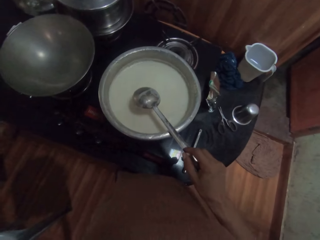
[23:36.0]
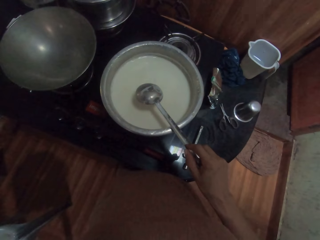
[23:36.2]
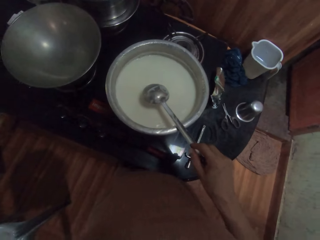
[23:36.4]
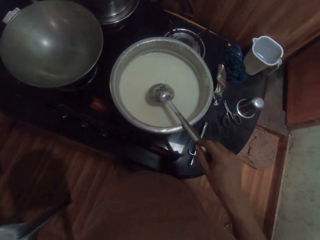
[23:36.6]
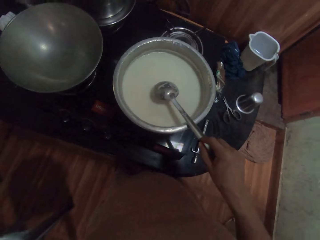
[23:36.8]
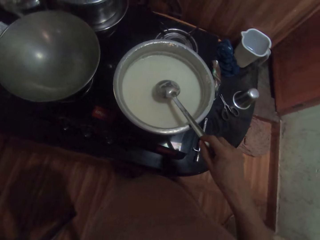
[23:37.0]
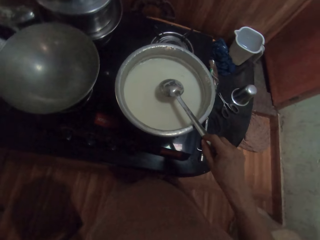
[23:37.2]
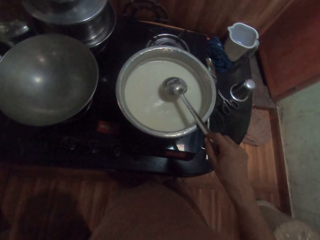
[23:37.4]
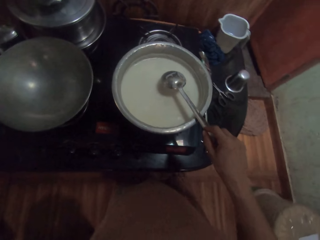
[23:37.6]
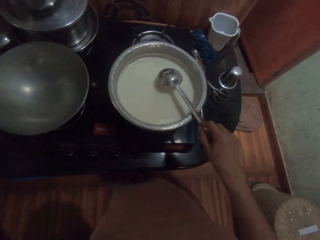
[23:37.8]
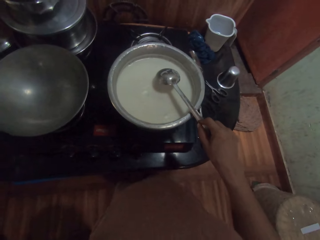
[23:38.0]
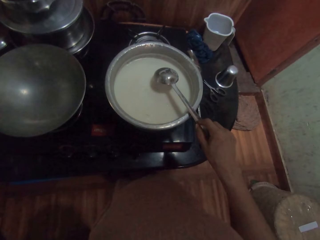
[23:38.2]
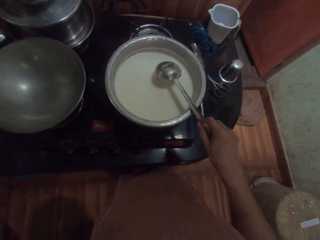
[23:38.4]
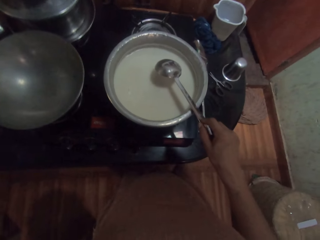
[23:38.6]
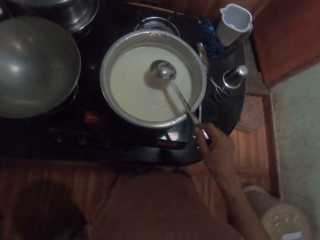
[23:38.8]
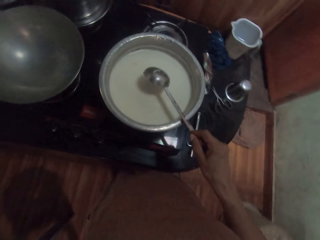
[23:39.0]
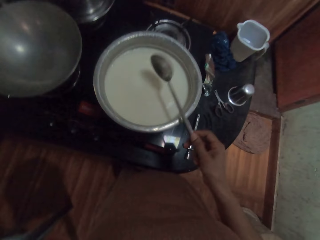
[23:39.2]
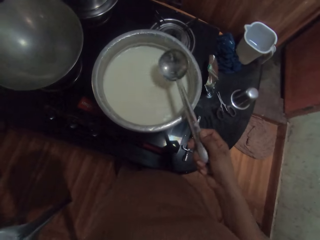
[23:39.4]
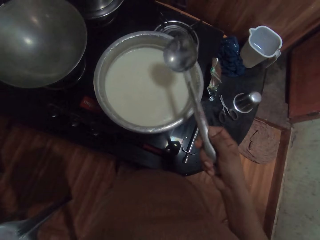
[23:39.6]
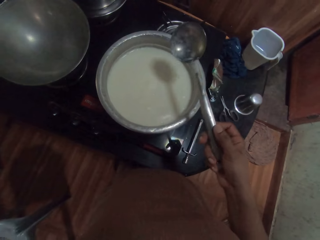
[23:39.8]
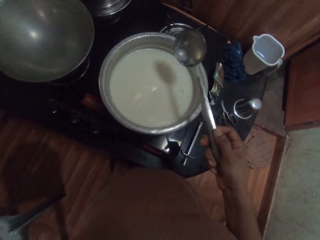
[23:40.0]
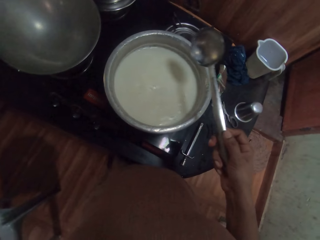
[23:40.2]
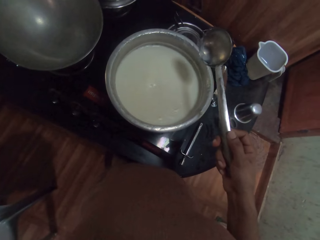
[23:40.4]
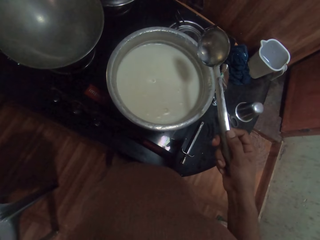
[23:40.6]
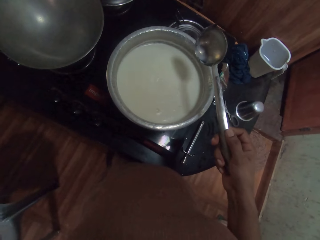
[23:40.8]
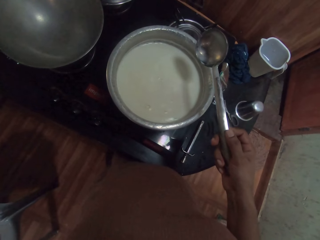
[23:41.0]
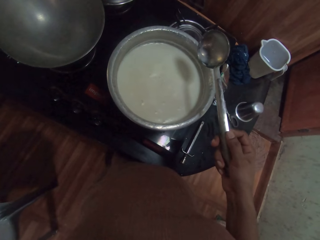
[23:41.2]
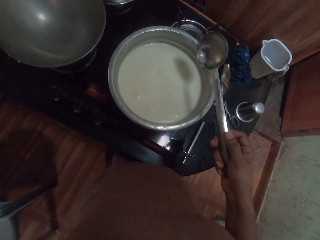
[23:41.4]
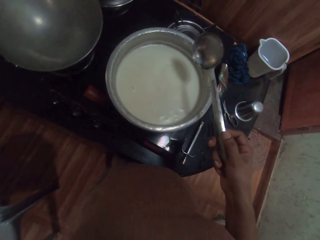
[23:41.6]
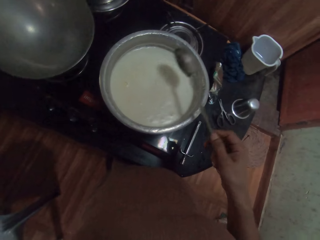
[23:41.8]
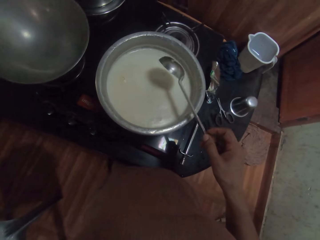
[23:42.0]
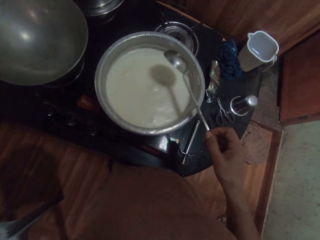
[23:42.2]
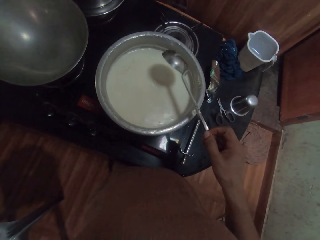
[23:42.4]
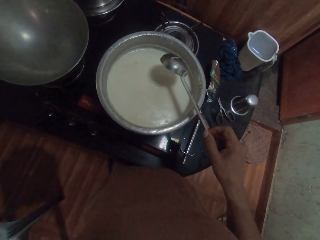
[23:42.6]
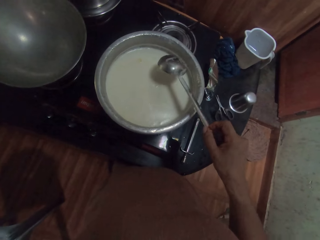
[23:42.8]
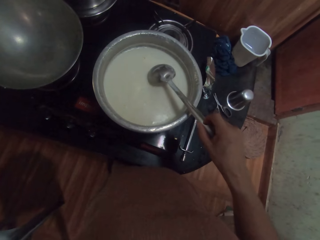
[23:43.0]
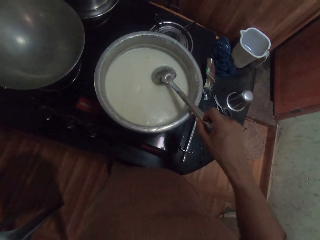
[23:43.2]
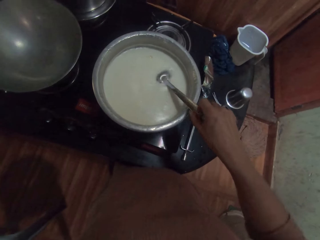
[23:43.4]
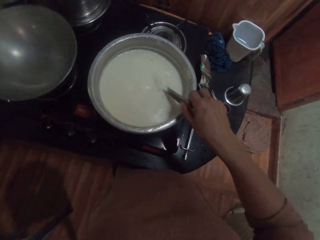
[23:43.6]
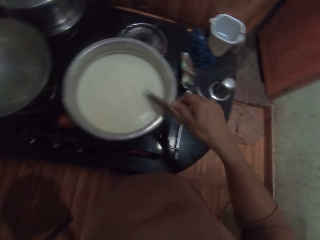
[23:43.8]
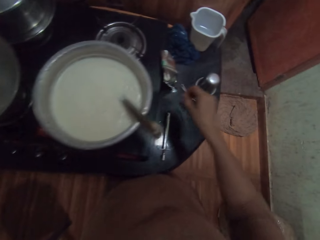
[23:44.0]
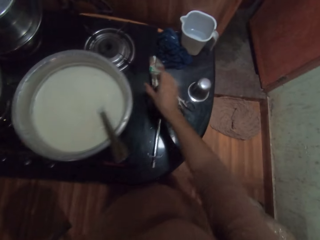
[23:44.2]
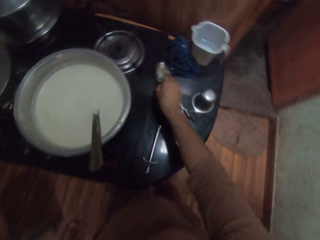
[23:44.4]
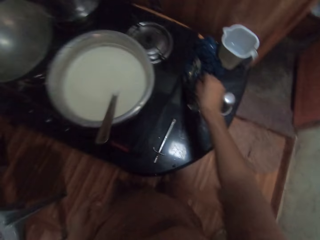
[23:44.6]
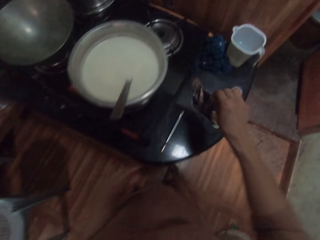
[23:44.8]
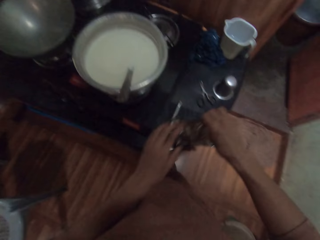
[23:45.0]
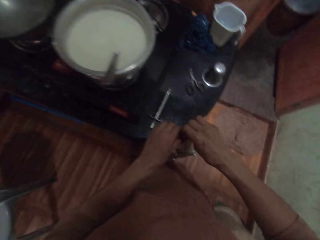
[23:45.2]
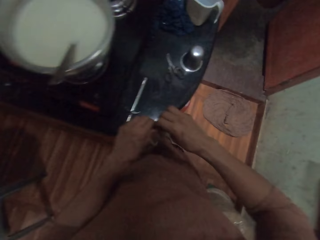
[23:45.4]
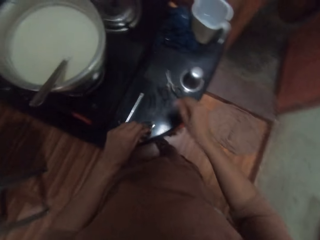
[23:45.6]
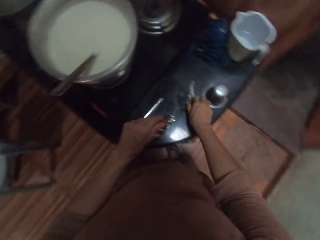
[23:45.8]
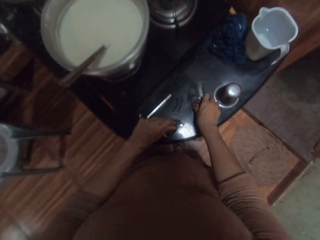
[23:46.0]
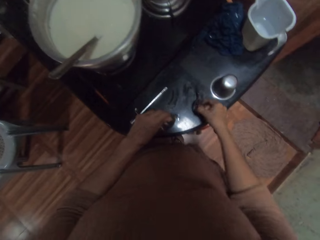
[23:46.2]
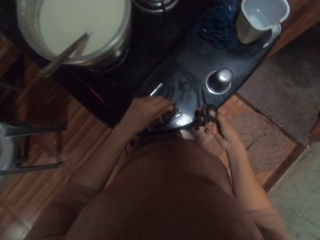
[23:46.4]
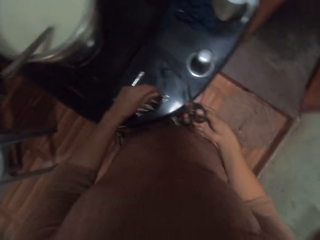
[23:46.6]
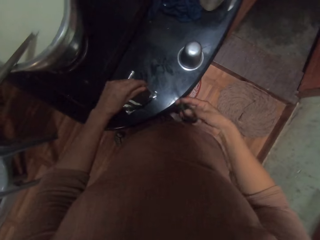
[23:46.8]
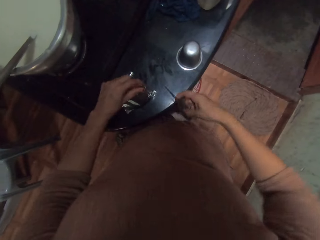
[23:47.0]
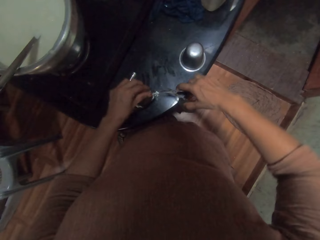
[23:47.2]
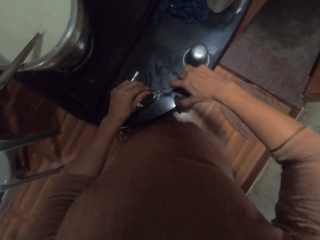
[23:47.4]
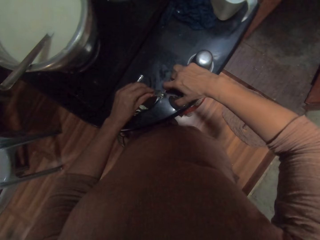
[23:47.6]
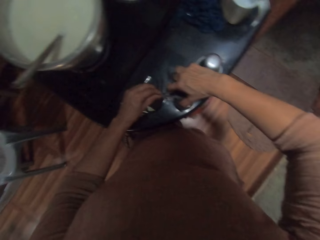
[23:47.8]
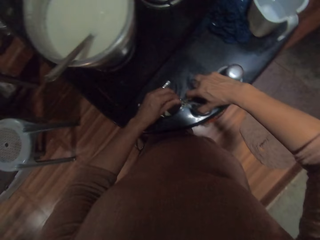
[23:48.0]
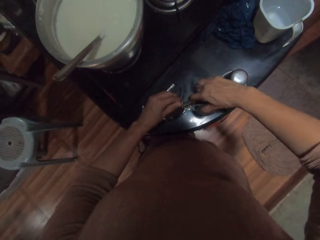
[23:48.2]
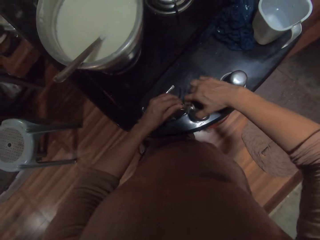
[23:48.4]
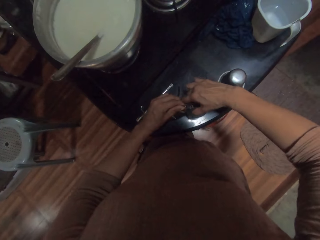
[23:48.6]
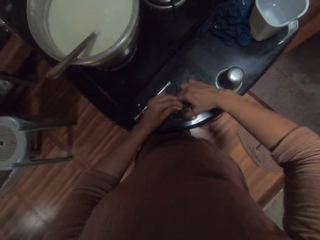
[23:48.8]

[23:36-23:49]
The camera wearer looks at the milk. She drops the mixing spoon in the pot. She picks up a pack from the gas with her right hand. She passes the pack from her right to left hand. She picks up scissors from the gas with her right hand. She cuts the pack with the scissors in her right hand.

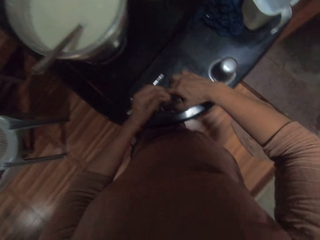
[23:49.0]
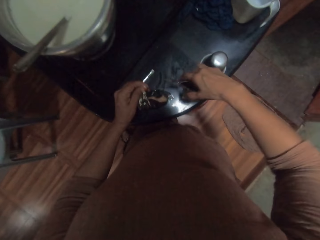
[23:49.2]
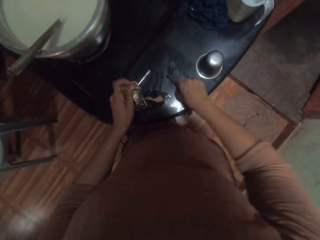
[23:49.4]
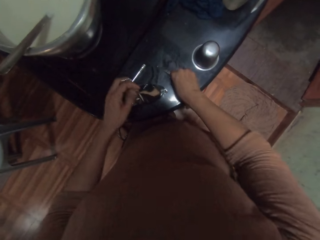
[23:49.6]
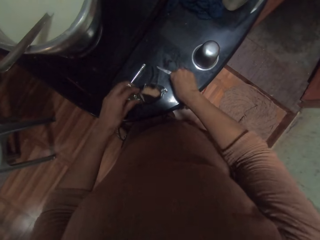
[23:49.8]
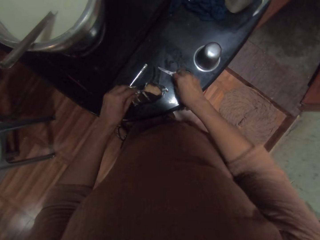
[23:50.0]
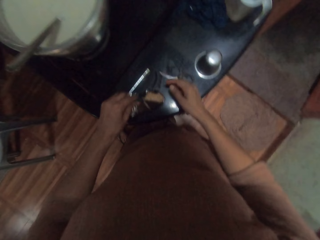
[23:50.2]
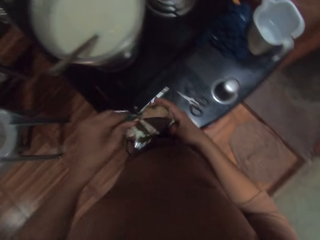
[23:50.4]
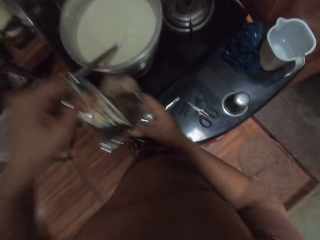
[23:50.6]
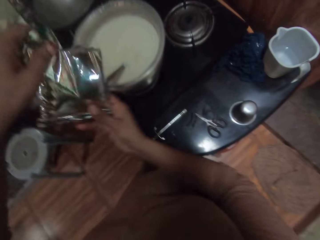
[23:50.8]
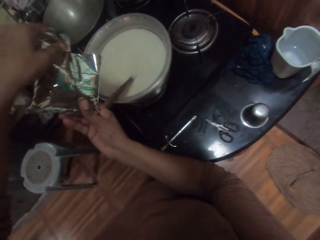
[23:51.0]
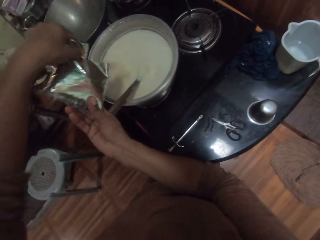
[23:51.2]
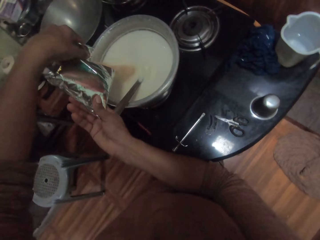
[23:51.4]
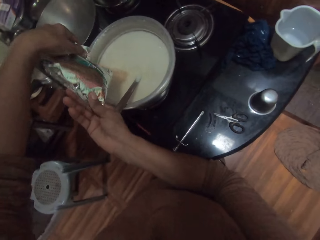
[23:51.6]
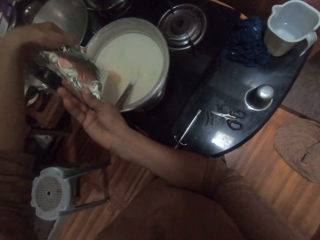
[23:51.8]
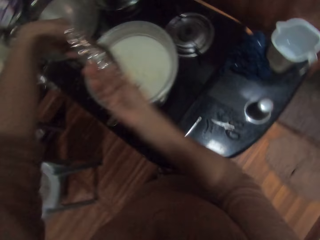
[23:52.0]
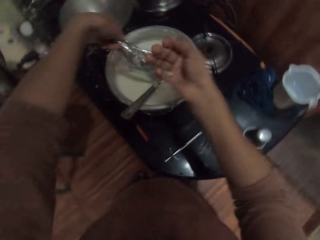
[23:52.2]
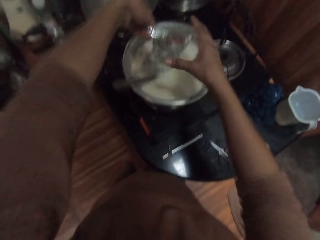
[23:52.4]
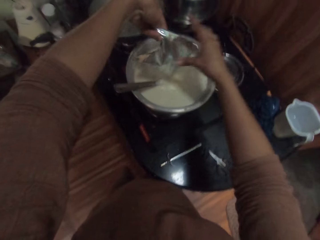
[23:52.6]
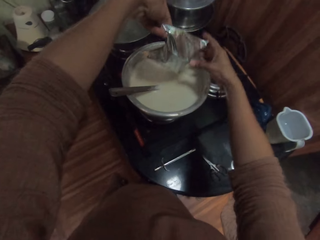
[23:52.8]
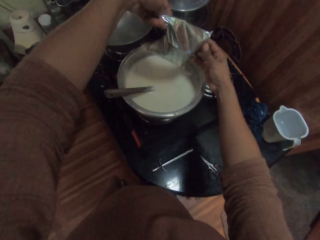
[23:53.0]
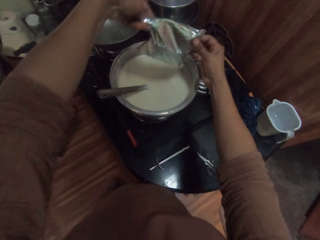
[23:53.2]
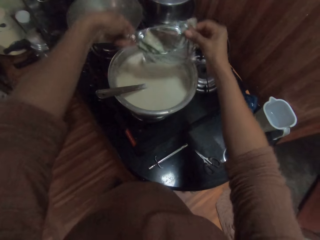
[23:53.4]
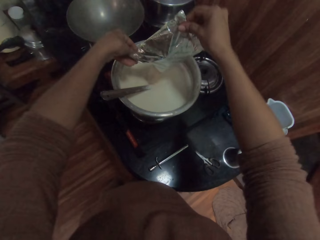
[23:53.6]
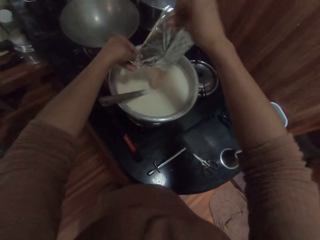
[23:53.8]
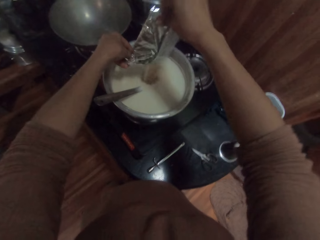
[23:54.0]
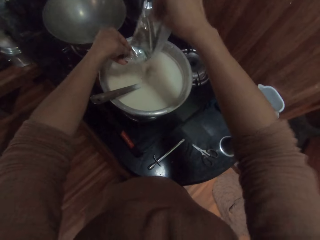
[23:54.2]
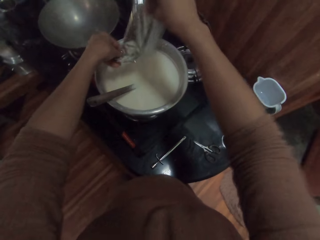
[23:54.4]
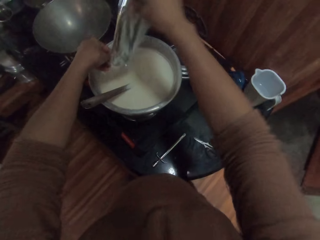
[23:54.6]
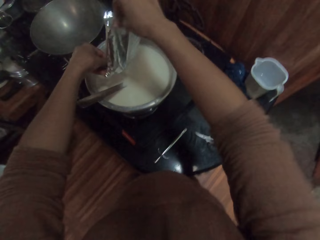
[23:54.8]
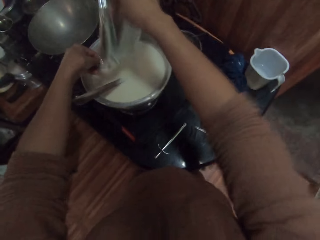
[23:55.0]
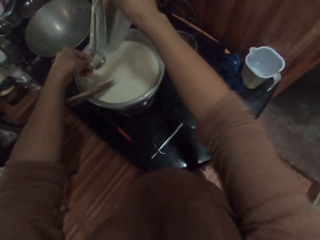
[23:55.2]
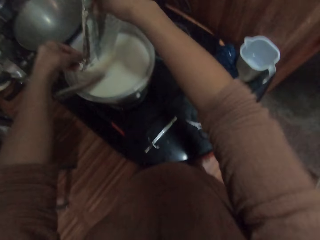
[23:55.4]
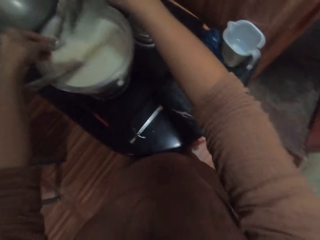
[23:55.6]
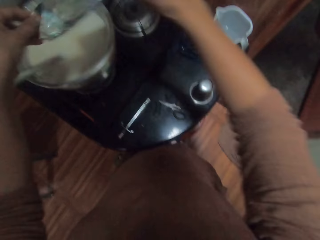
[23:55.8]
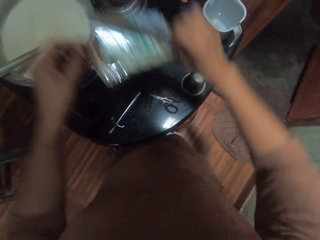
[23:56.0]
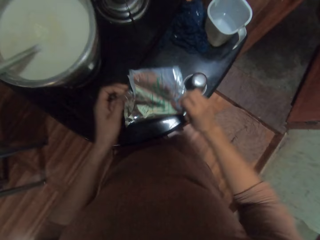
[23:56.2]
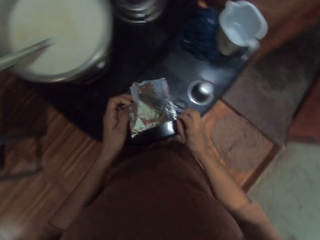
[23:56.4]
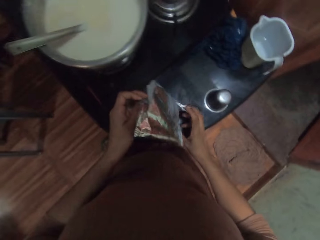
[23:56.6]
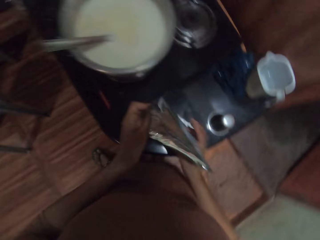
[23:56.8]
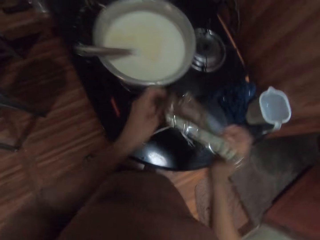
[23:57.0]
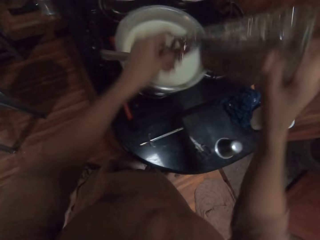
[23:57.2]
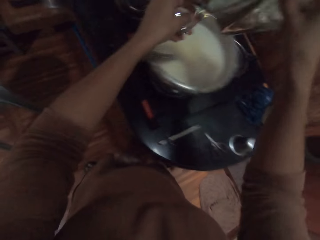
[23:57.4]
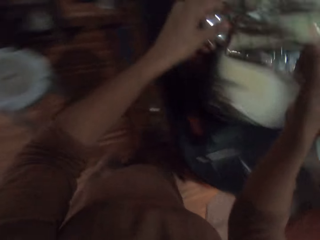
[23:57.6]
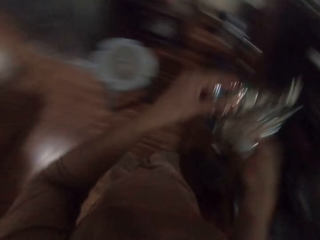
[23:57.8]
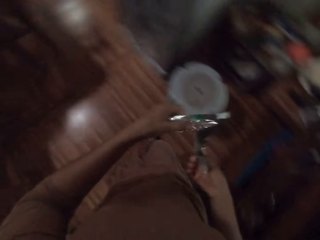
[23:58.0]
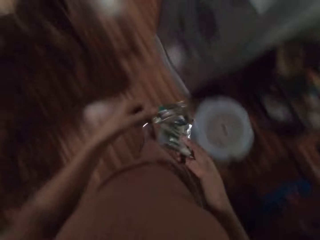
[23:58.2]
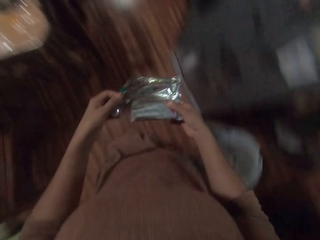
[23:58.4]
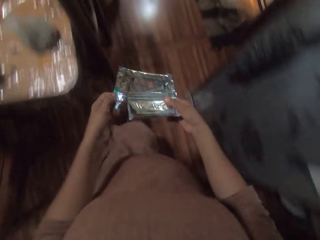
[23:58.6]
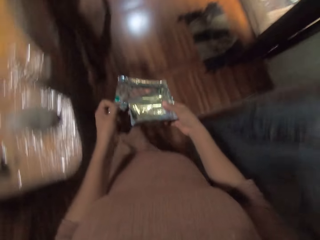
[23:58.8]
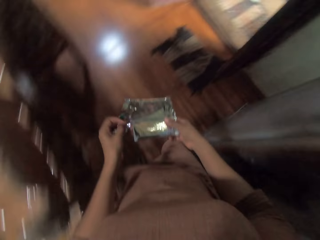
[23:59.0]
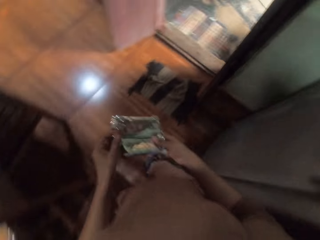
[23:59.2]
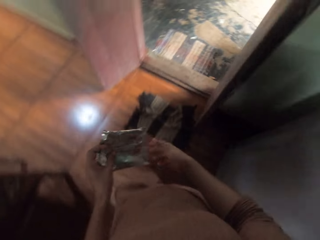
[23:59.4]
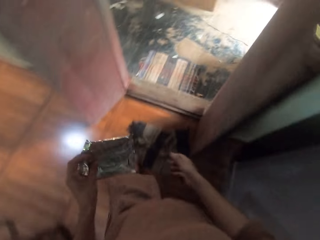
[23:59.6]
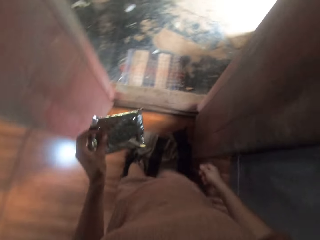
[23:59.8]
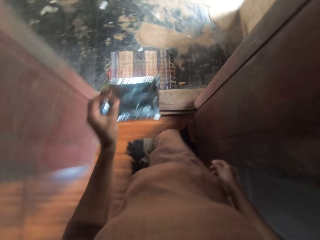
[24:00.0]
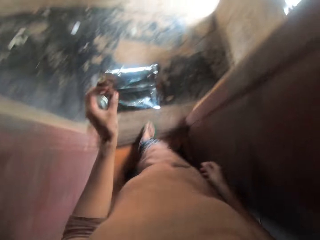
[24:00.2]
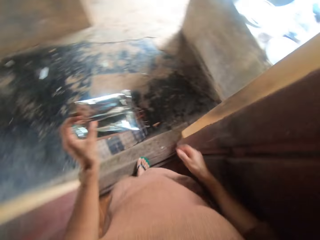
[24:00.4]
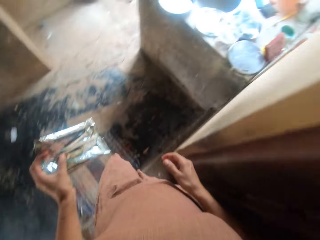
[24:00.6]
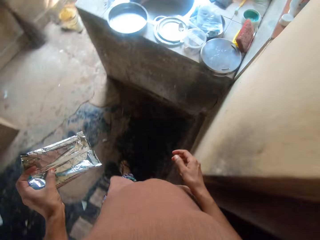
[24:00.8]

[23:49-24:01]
The camera wearer drops the scissors on the gas with her right hand. She picks up the pack from the gas with both hands. She pours cereals into the pot from the pack in both hands. She looks at the milk. She pours something in the milk. She walks around the house.
